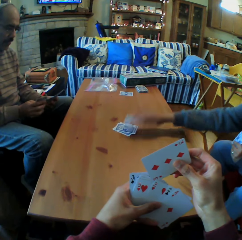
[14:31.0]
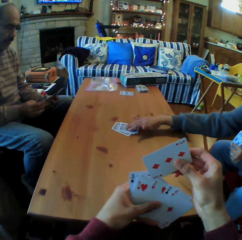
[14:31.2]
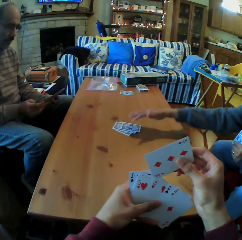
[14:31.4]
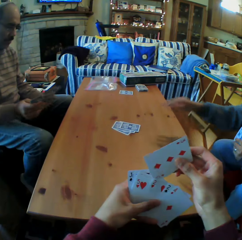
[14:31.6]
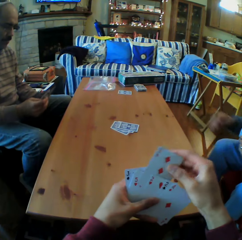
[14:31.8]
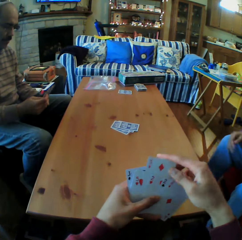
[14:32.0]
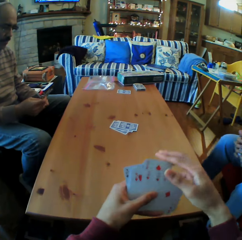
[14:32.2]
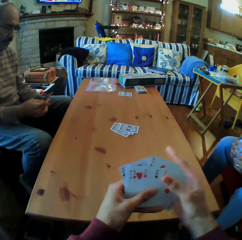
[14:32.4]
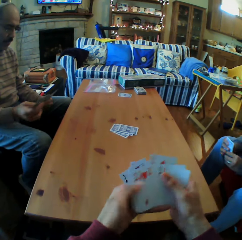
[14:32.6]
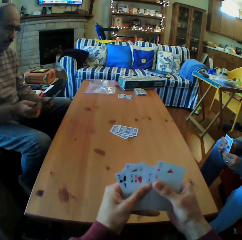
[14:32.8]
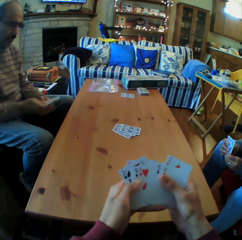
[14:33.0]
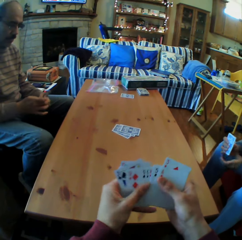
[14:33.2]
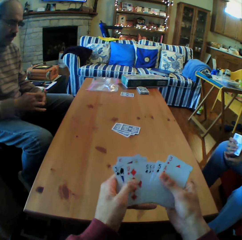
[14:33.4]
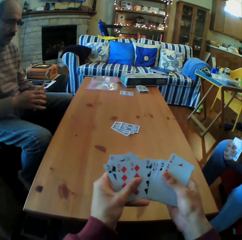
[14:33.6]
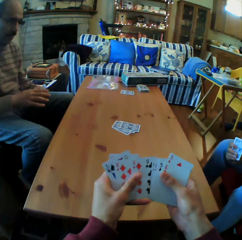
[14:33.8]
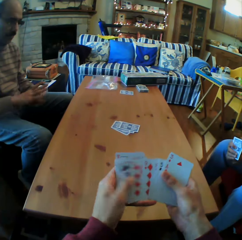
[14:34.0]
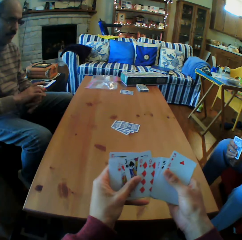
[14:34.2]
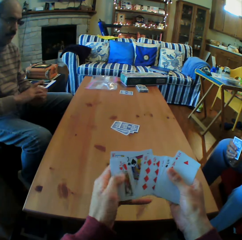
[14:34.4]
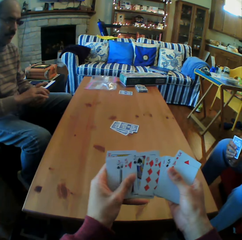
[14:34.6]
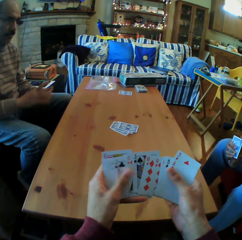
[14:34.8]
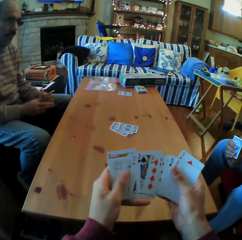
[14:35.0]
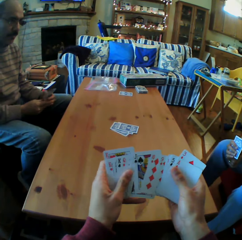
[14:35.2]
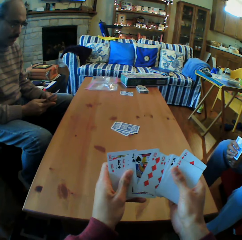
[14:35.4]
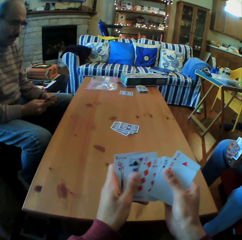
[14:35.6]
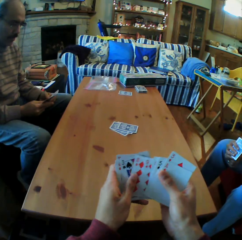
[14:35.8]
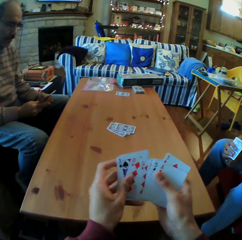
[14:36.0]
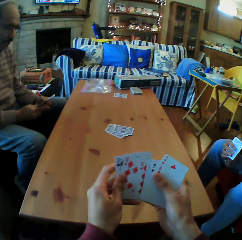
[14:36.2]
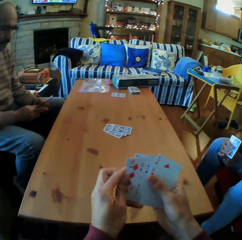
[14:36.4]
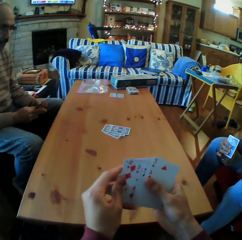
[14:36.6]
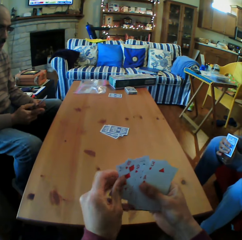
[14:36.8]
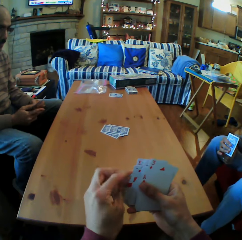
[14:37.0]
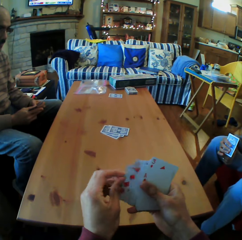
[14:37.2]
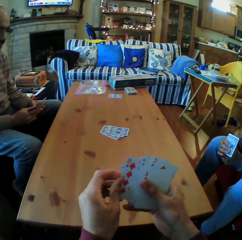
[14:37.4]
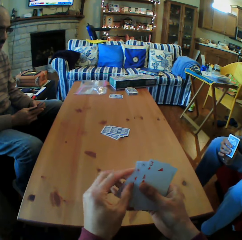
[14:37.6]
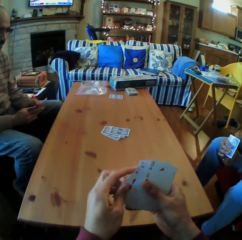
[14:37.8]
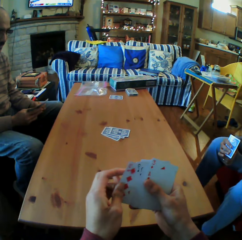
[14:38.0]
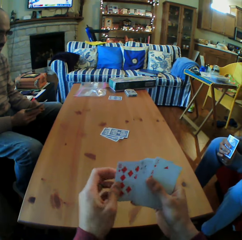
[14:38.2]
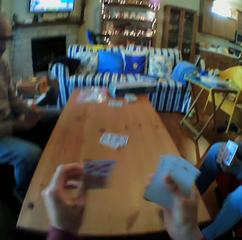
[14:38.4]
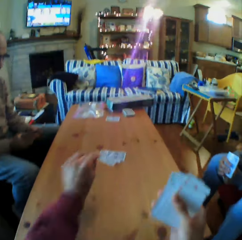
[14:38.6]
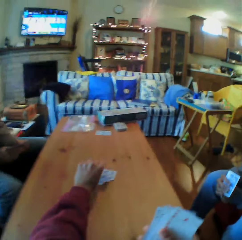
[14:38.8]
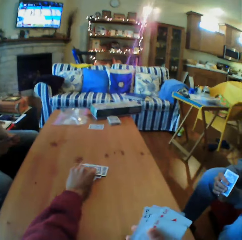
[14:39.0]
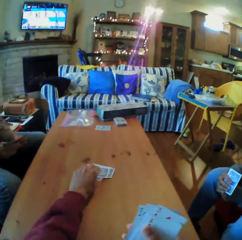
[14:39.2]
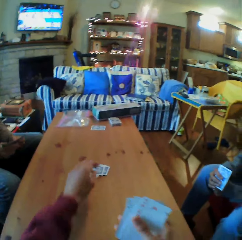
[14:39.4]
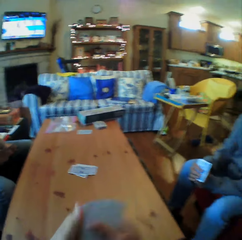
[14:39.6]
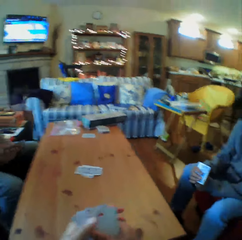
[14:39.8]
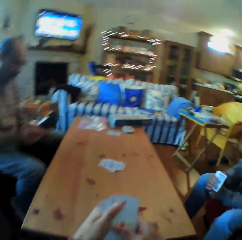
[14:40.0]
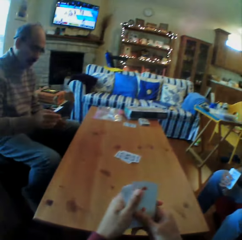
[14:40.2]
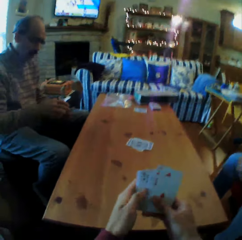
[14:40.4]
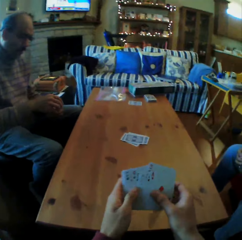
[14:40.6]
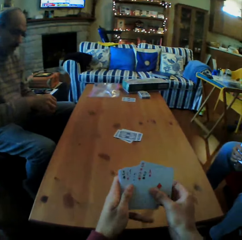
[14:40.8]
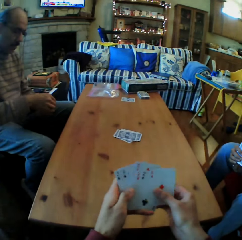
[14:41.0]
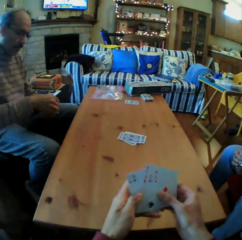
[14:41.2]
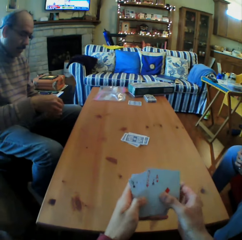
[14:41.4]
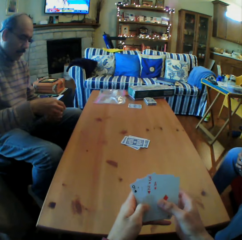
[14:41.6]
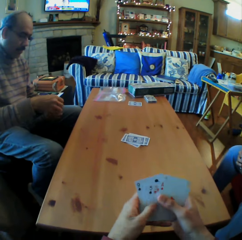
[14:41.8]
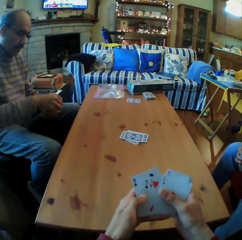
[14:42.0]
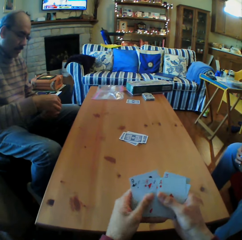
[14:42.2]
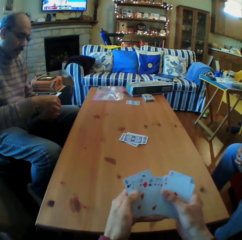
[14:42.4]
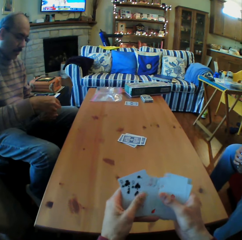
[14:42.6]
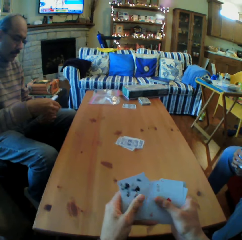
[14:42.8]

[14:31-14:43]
The woman puts the cards on the table. The camera wearer moves the cards in his hands. He puts the cards on the table.

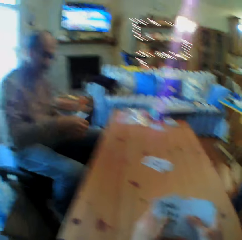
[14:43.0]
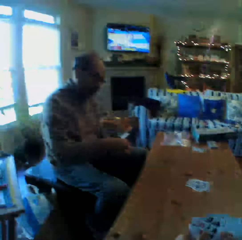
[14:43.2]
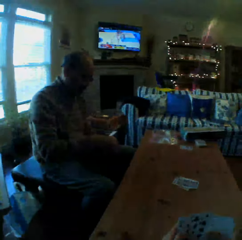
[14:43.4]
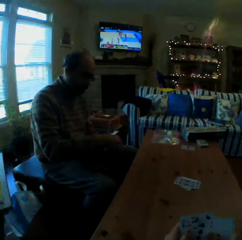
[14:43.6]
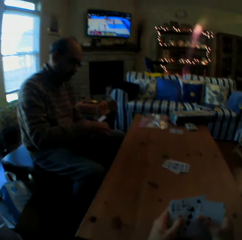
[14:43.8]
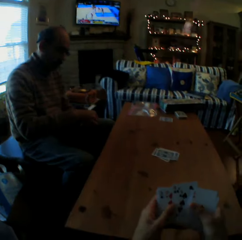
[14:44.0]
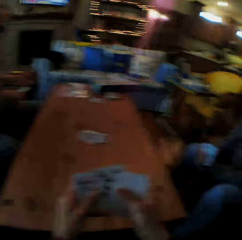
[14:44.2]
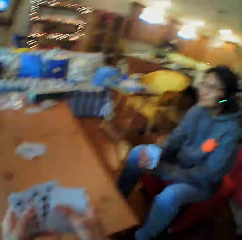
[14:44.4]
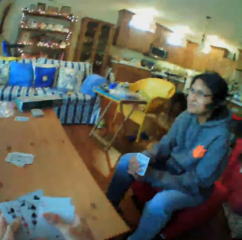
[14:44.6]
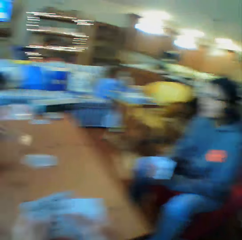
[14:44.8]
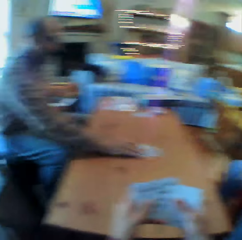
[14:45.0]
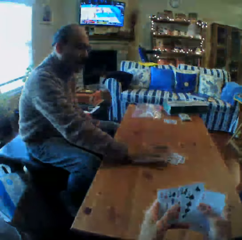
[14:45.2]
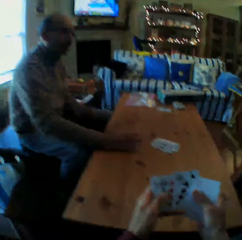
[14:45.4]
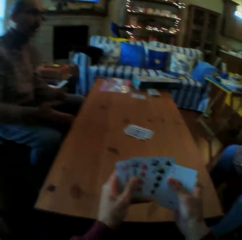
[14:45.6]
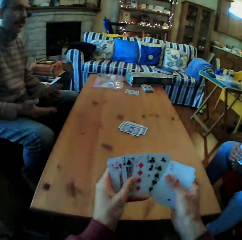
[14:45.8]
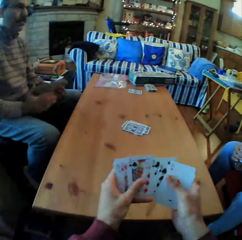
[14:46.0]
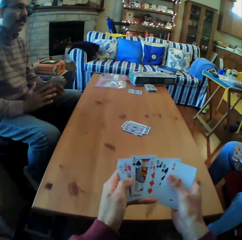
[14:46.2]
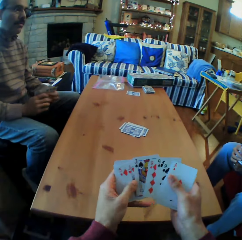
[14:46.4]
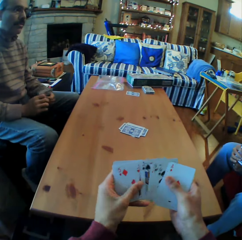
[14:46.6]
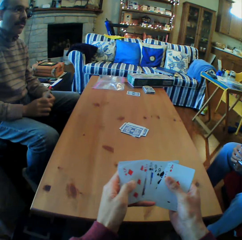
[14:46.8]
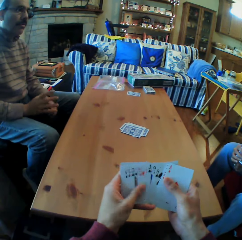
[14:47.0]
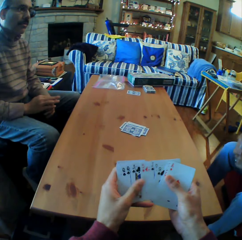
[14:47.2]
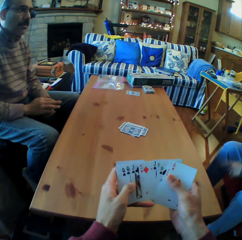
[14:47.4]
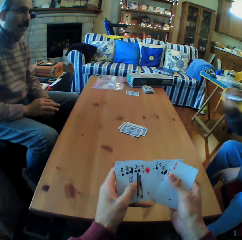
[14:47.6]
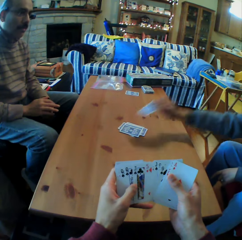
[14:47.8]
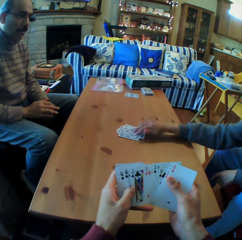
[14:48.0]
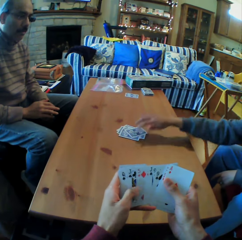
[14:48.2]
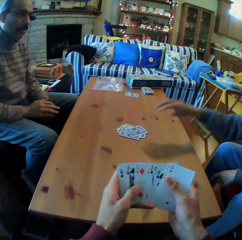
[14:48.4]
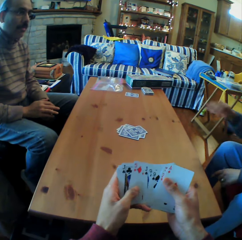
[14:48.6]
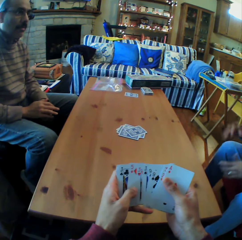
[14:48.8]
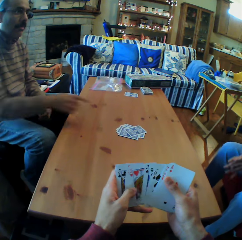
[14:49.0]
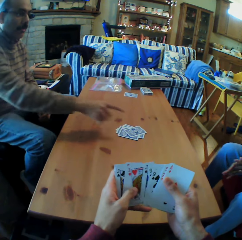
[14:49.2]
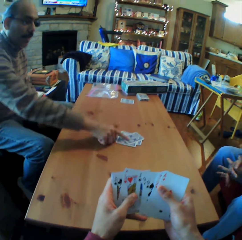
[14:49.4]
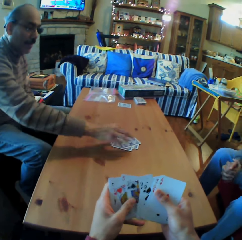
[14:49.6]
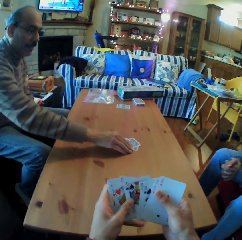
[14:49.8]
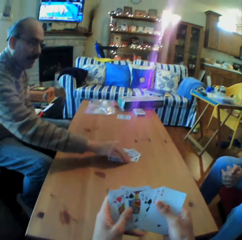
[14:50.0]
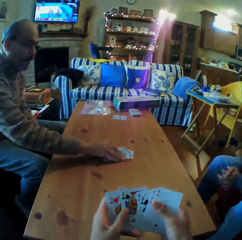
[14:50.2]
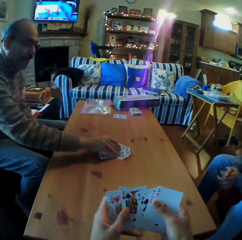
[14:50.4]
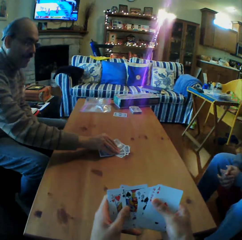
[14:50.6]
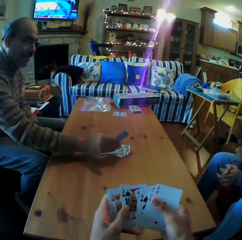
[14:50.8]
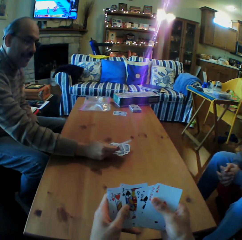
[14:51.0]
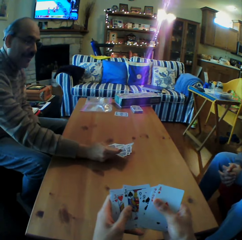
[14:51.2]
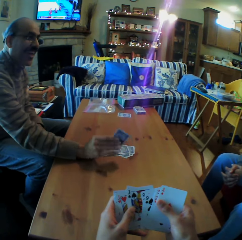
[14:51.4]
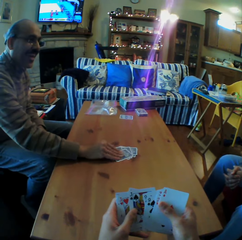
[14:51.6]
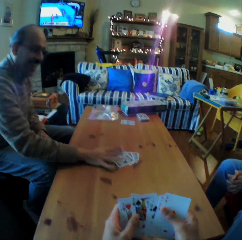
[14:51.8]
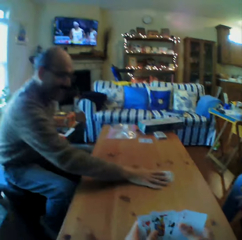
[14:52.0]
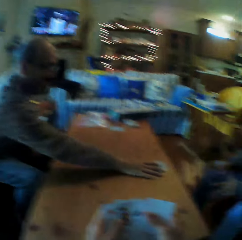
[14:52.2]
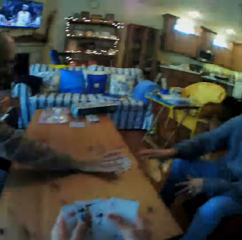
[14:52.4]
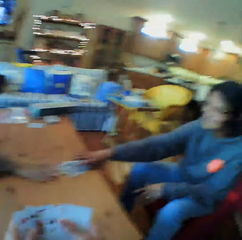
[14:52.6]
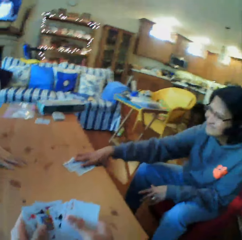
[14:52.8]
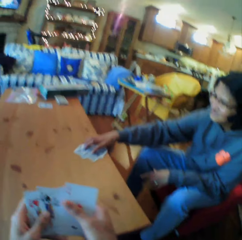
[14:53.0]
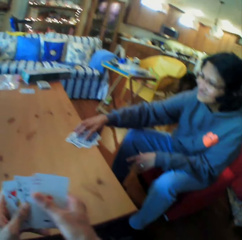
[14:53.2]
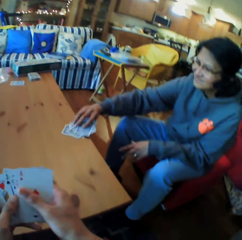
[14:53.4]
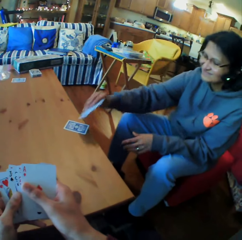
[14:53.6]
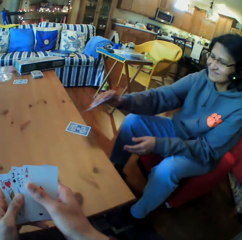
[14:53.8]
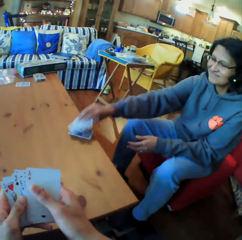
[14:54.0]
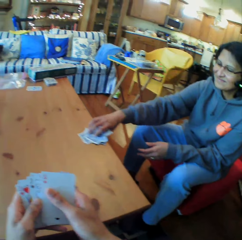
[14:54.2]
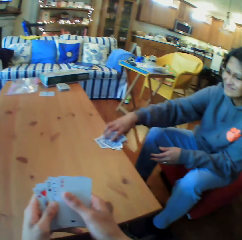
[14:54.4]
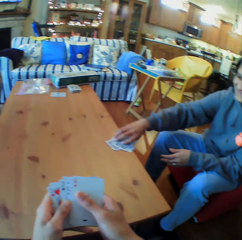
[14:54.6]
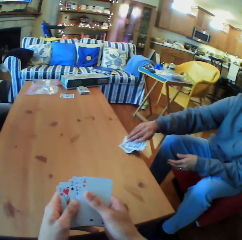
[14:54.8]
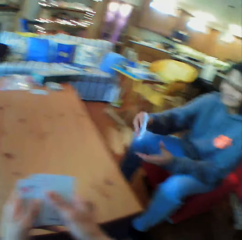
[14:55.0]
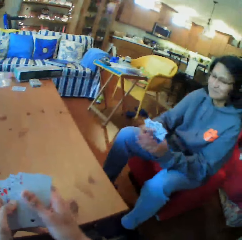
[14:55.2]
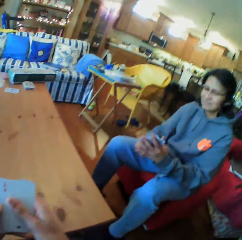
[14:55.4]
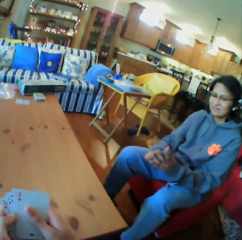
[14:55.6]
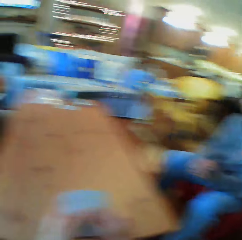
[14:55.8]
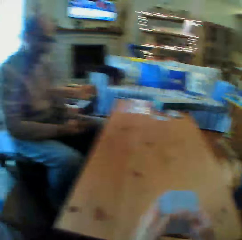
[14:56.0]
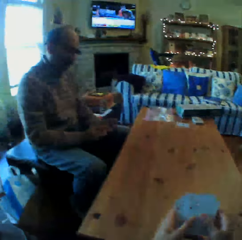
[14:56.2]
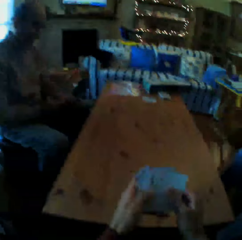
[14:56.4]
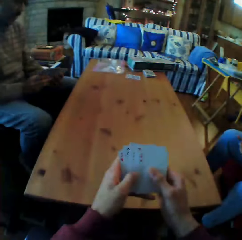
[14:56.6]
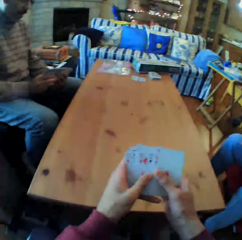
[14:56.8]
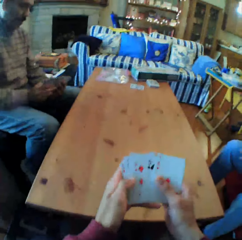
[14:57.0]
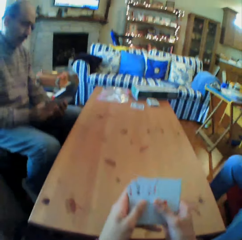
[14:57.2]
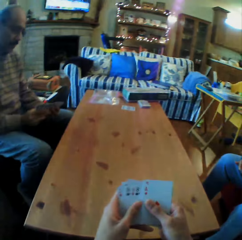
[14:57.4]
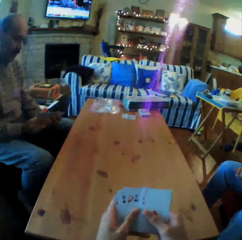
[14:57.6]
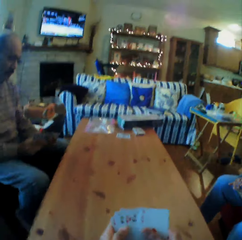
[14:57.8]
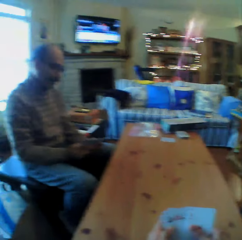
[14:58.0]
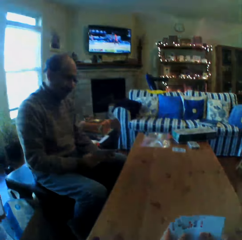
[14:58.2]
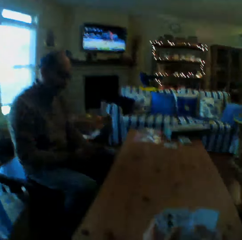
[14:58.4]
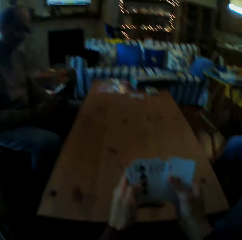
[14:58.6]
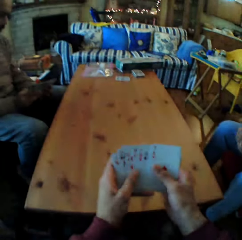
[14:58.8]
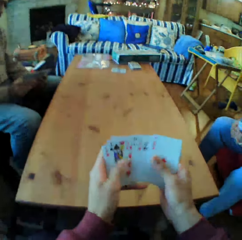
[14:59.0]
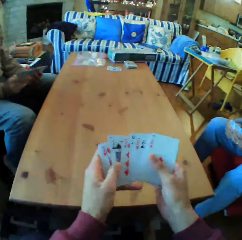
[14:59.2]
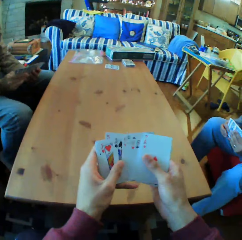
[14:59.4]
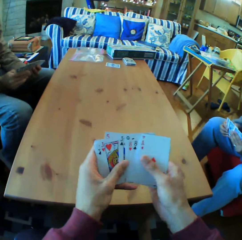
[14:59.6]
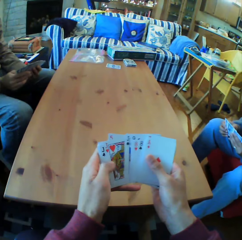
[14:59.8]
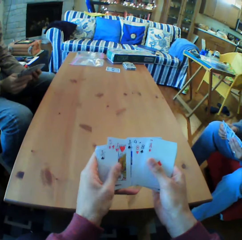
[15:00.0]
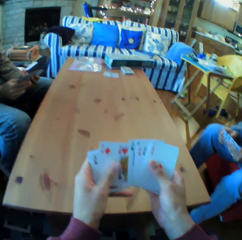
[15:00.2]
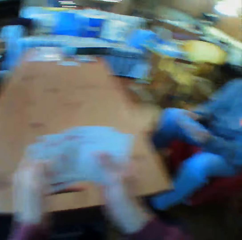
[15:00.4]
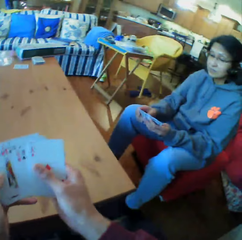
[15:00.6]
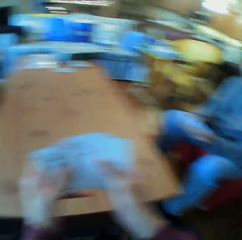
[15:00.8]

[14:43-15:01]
The camera wearer looks at a man. They look at a woman. The man puts the cards on the table. The woman puts the cards on the table. The man picks up the cards from the table, looks at the card and pushes the cards. The woman picks up the cards from the table. The camera wearer looks at the cards. They move the cards.
